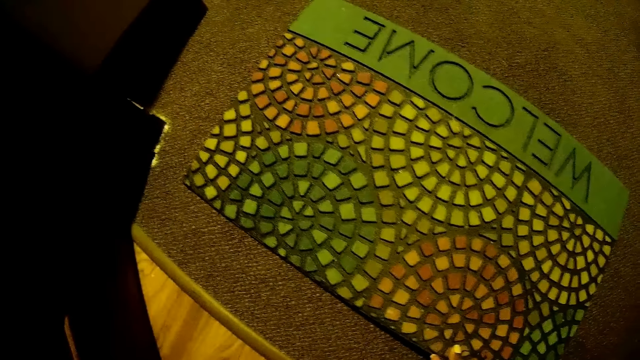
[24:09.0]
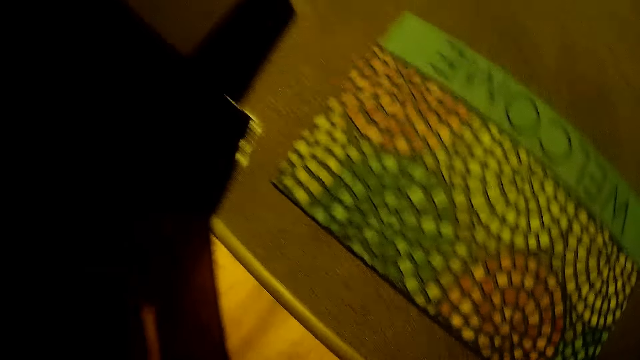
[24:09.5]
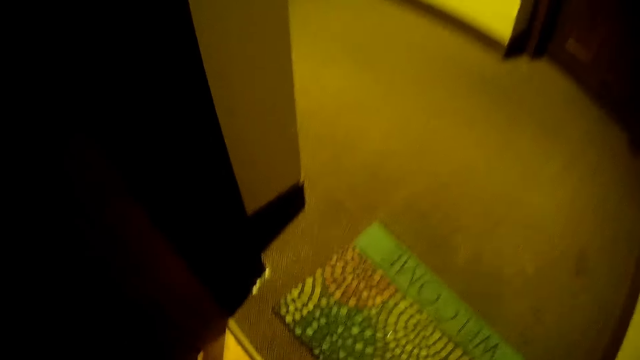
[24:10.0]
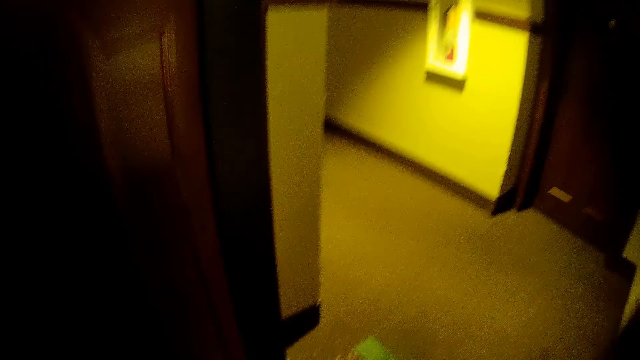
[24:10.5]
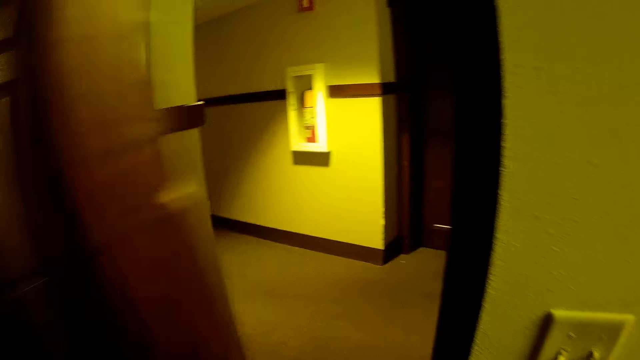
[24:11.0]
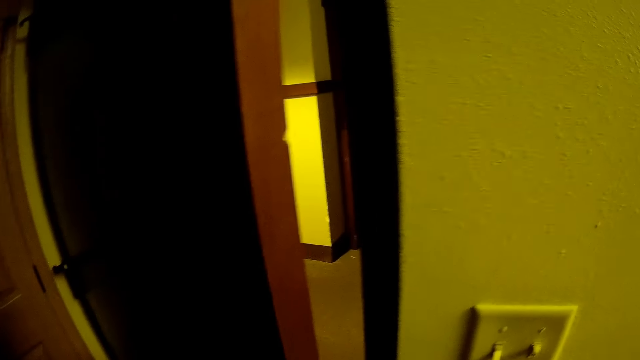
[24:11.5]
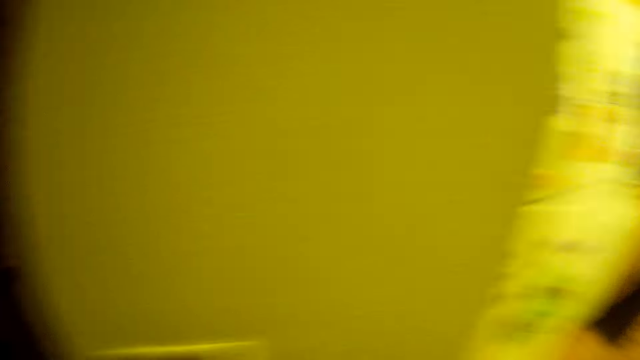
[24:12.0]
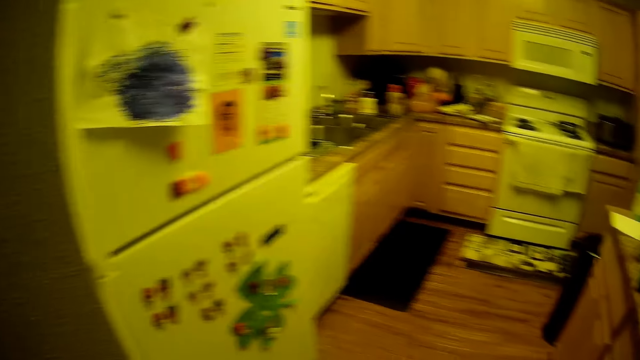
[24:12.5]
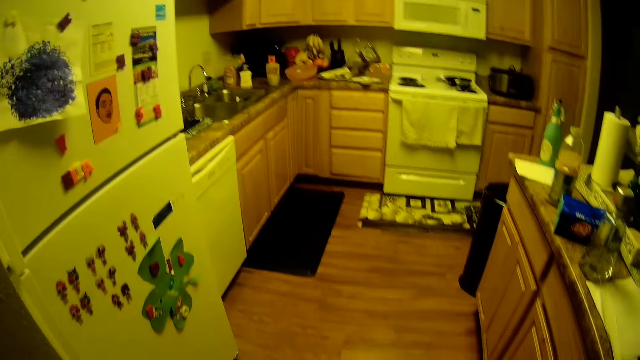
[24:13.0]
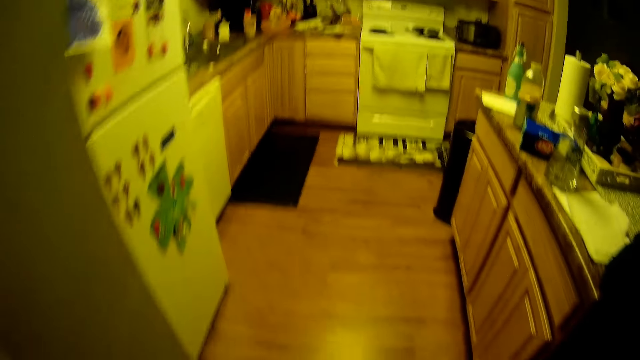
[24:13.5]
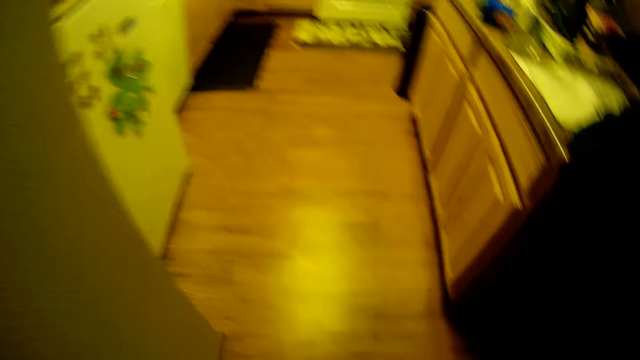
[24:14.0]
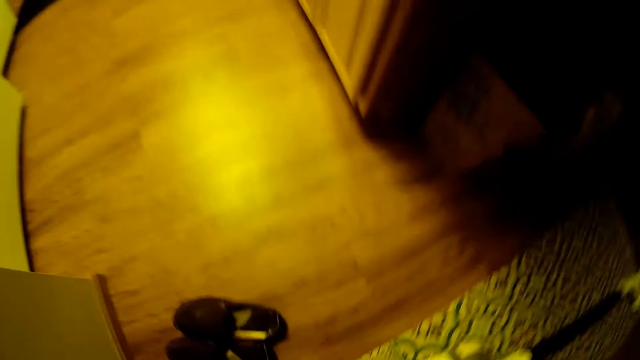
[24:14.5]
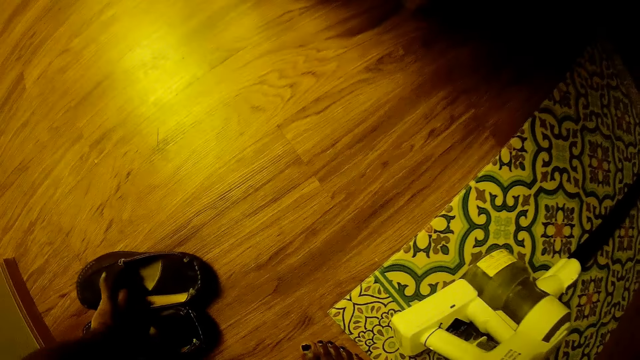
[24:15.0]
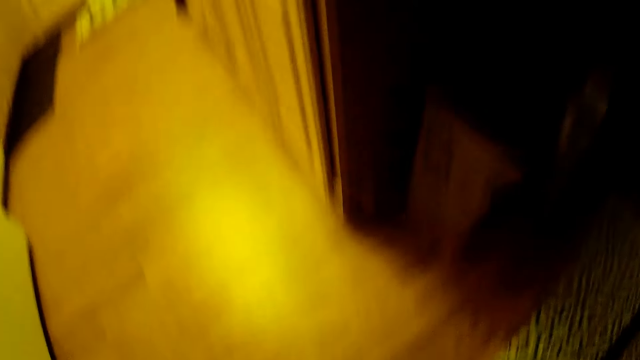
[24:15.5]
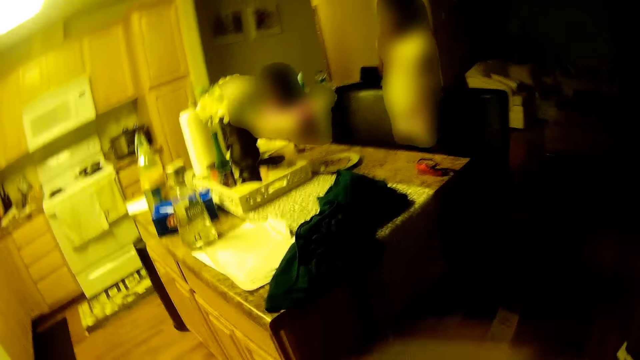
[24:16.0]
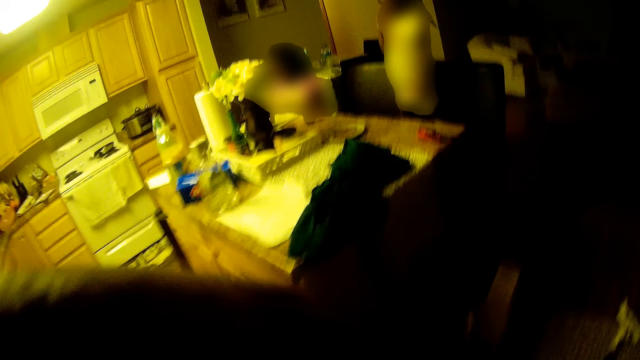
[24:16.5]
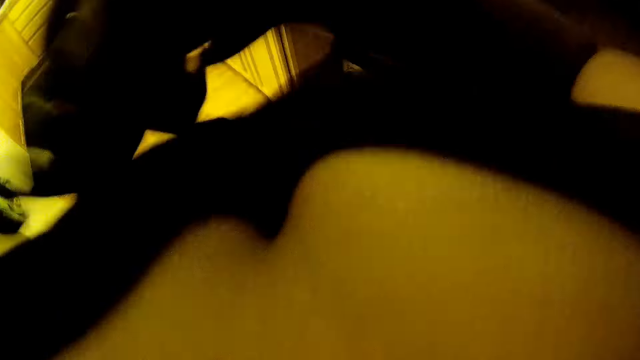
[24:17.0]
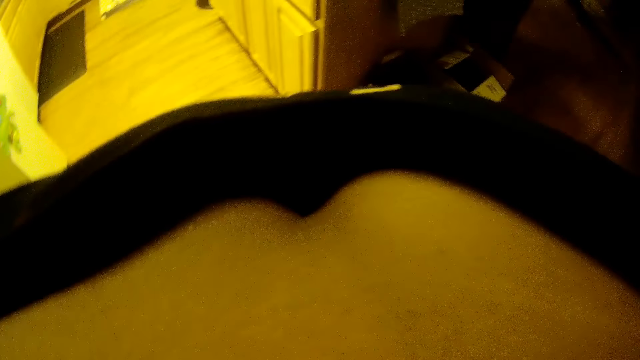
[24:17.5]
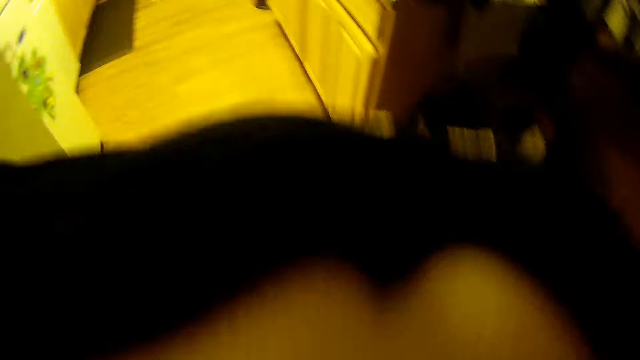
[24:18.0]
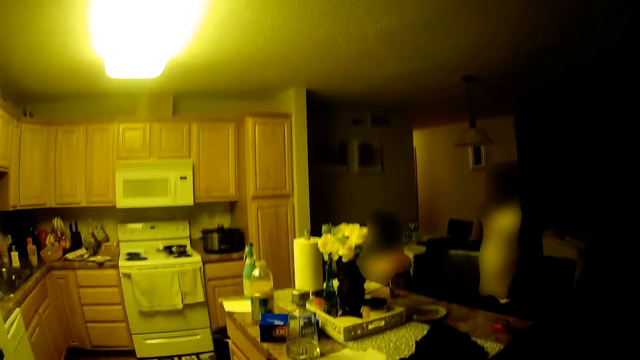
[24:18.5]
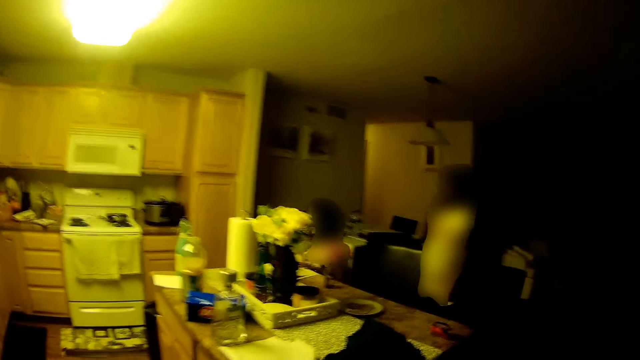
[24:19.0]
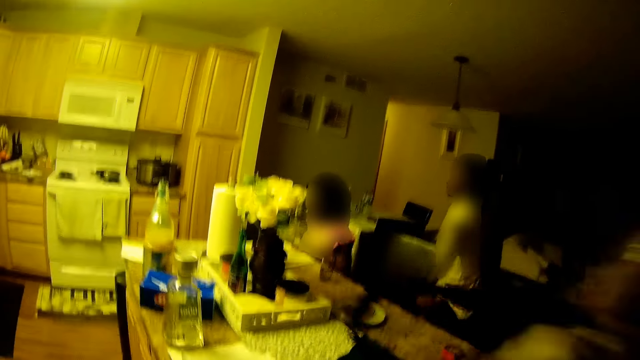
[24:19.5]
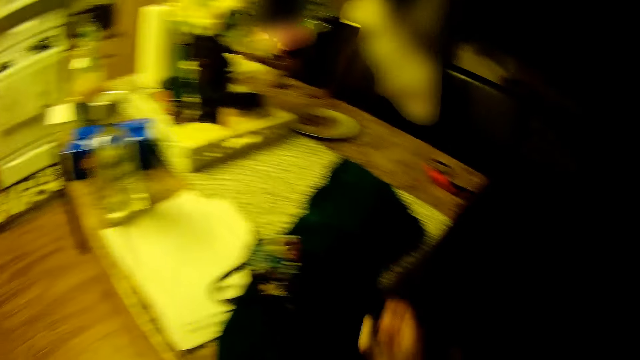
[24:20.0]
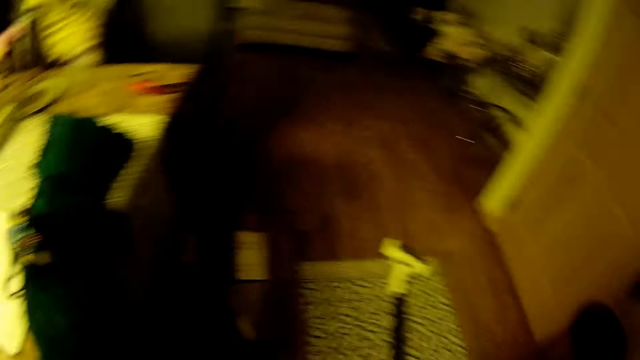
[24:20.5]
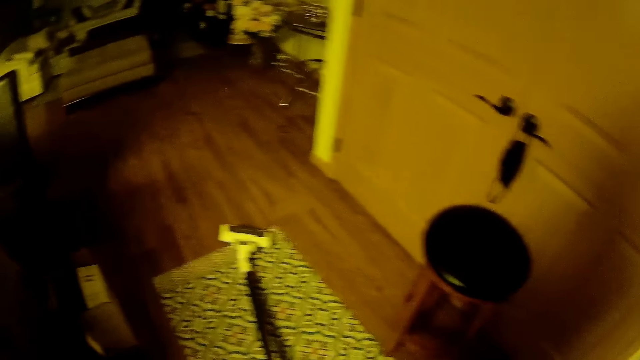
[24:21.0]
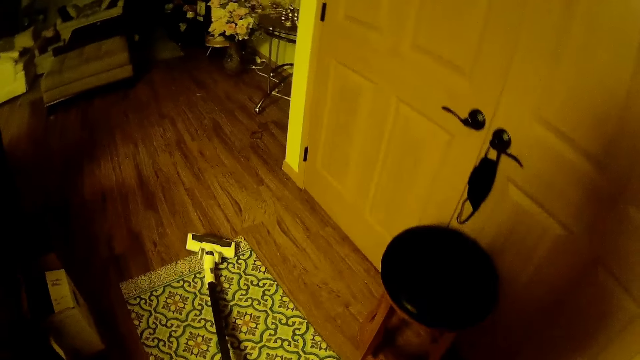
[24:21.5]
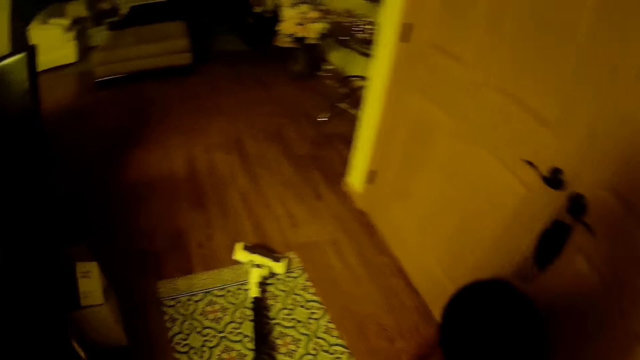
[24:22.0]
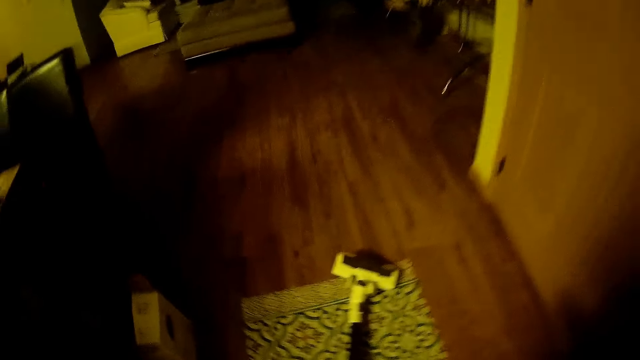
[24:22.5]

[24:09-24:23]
The camera wearer closes the door. She looks around. She picks up a pair of shoes from the floor with her left hand. She moves her right hand. She looks around. She drops a face mask on a table with her right hand. She looks around, raises her left hand and looks around.

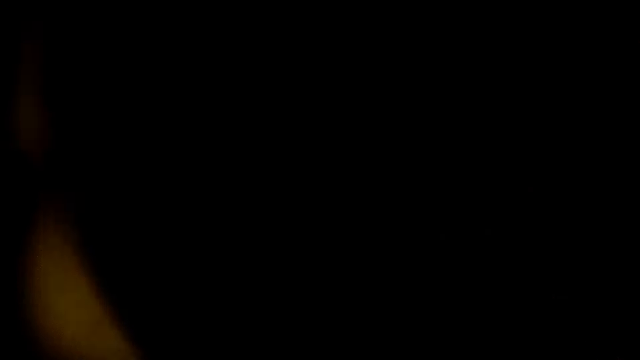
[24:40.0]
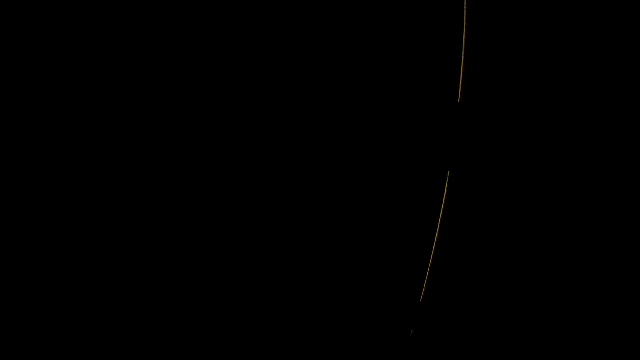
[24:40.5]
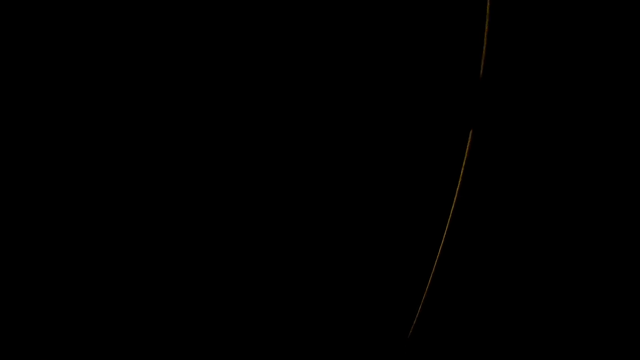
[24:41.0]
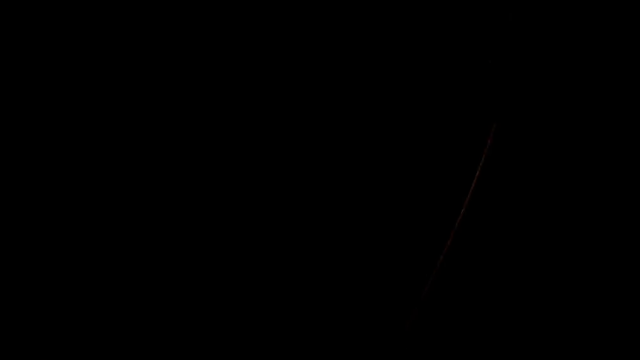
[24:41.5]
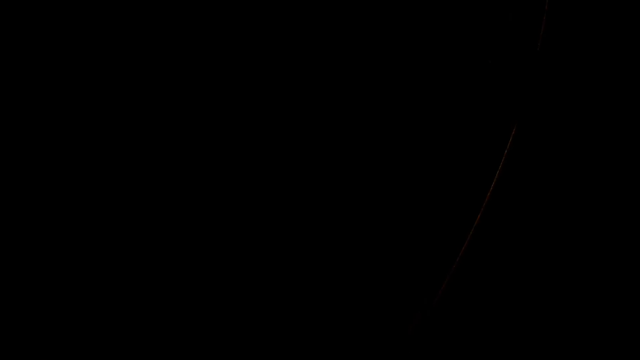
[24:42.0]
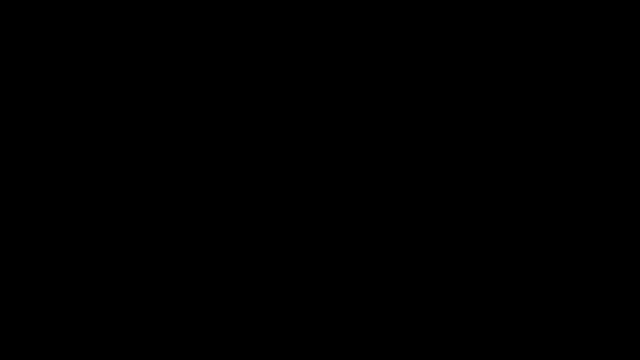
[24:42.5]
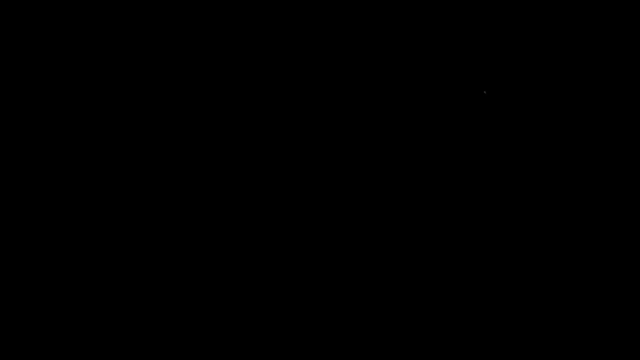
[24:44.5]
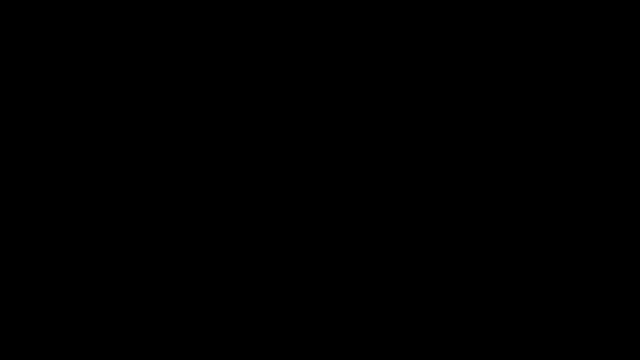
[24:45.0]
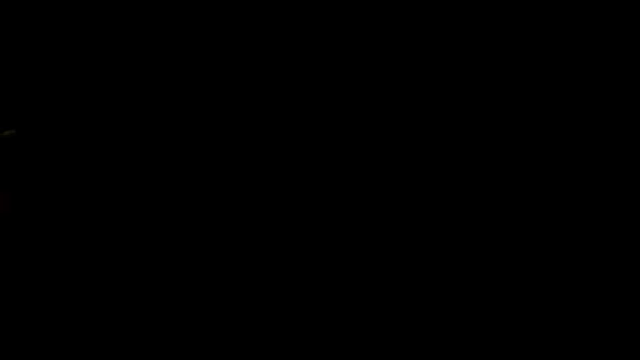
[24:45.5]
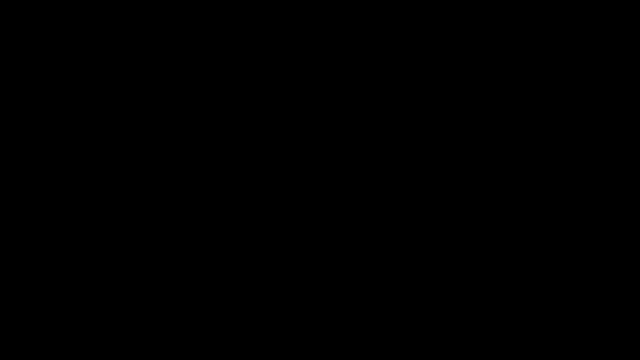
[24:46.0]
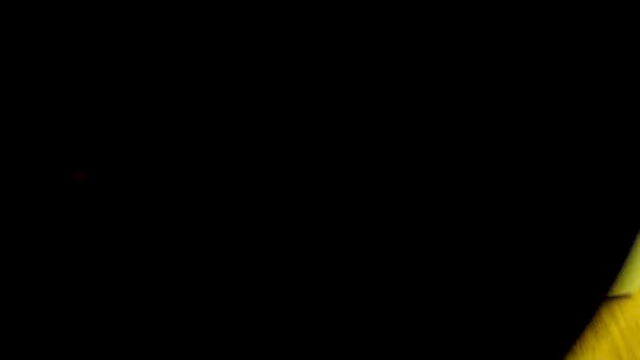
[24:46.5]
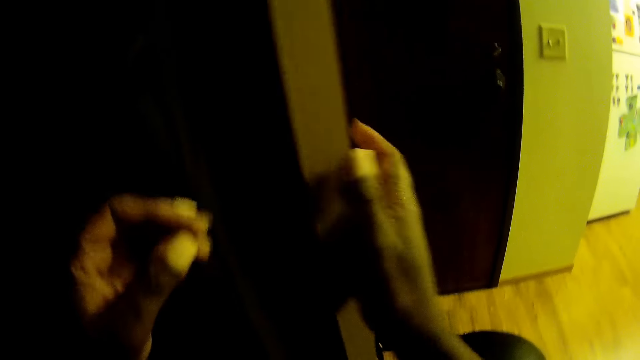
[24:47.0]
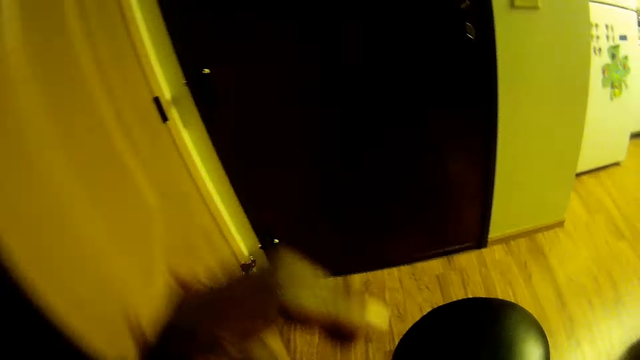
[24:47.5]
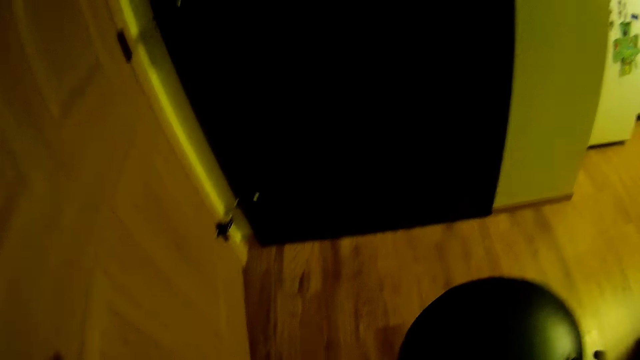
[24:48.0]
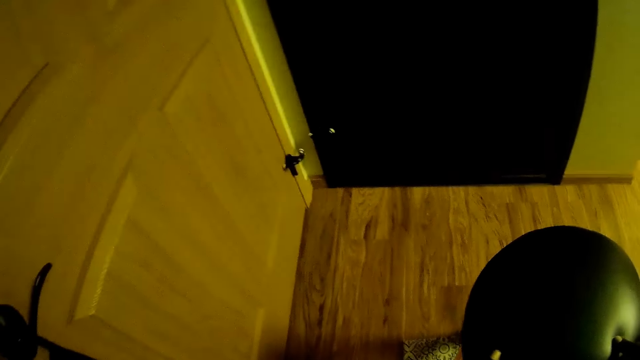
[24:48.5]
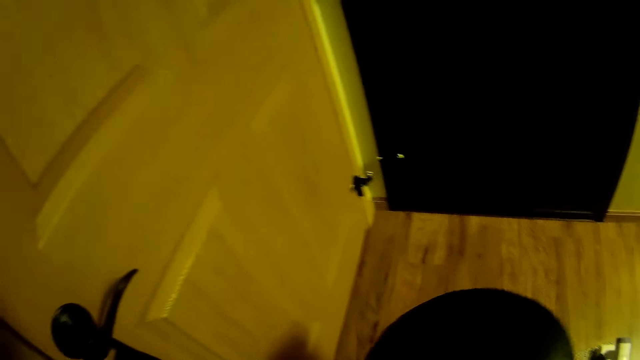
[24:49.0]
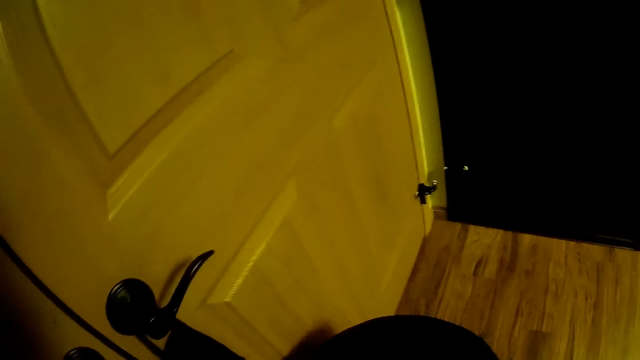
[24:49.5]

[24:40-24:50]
The camera wearer looks around. She closes a door with her right hand. She moves the black stool to the door with her hands.
